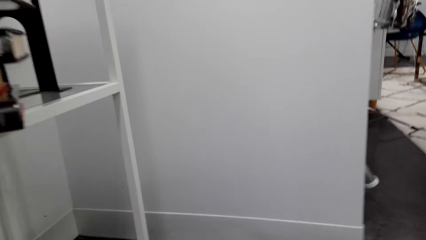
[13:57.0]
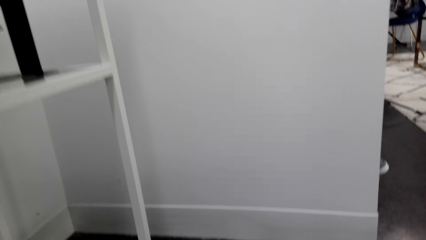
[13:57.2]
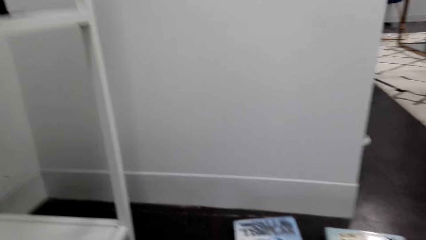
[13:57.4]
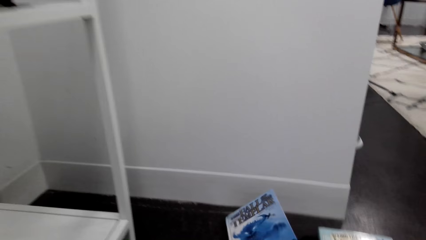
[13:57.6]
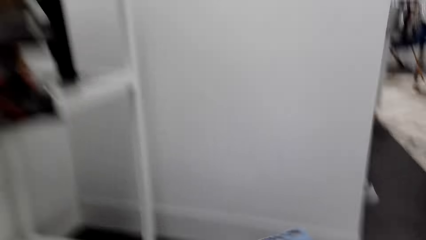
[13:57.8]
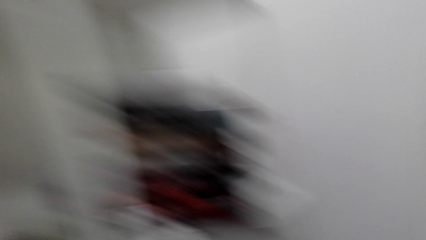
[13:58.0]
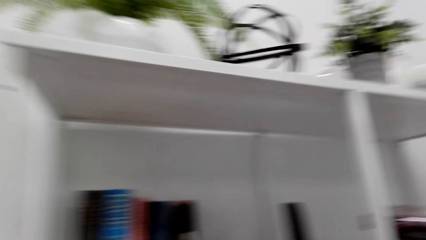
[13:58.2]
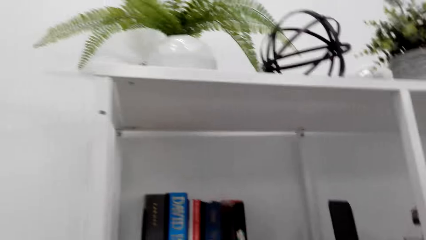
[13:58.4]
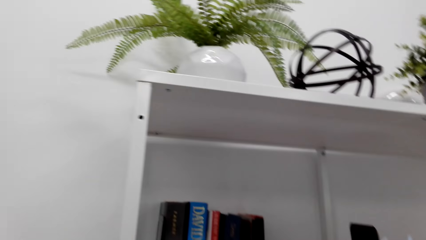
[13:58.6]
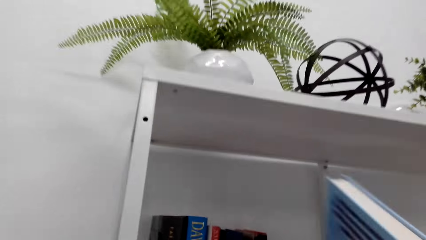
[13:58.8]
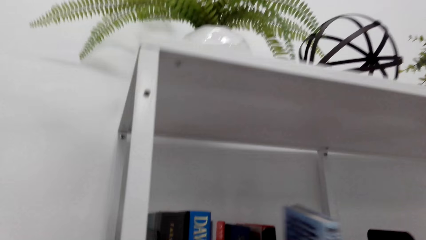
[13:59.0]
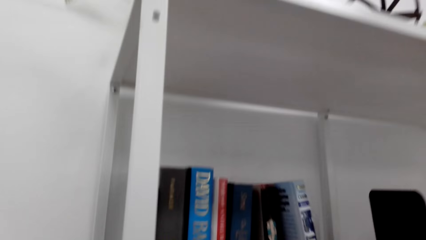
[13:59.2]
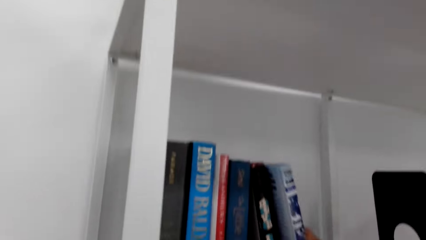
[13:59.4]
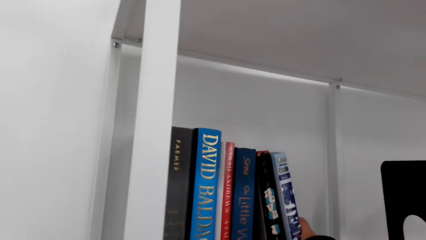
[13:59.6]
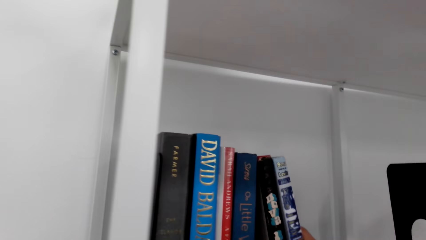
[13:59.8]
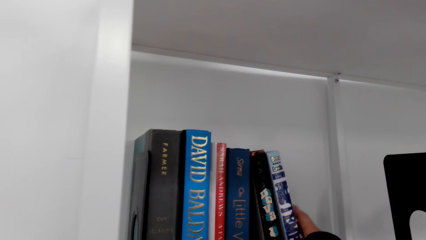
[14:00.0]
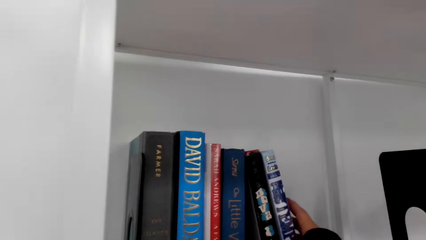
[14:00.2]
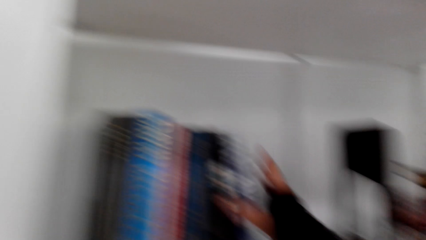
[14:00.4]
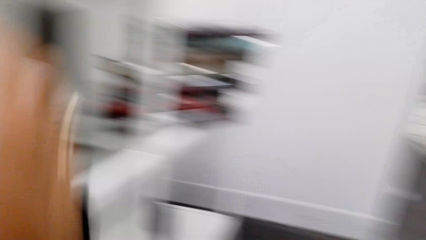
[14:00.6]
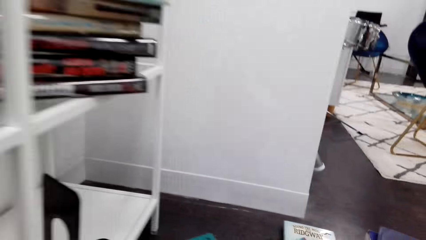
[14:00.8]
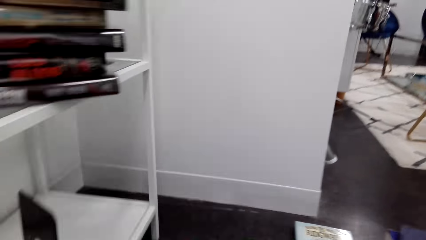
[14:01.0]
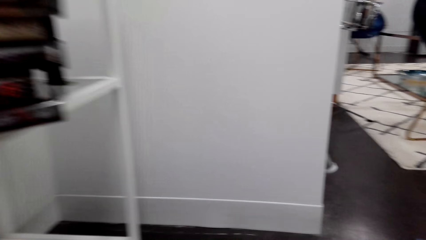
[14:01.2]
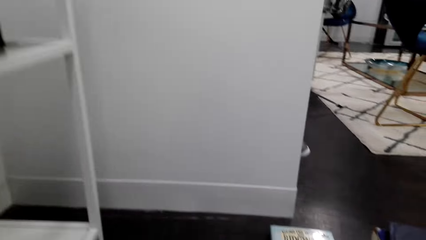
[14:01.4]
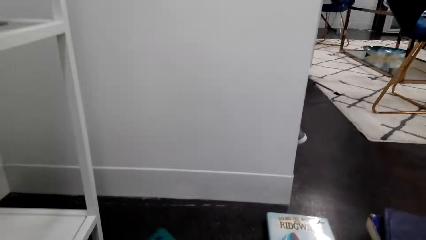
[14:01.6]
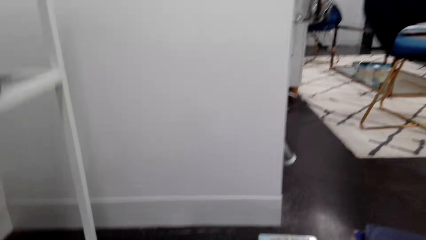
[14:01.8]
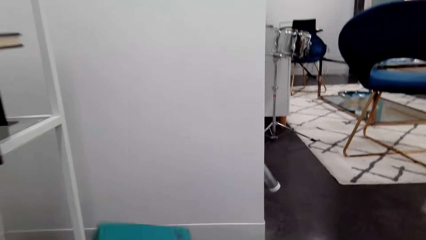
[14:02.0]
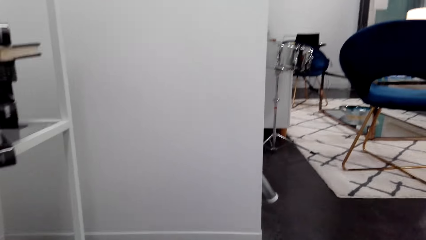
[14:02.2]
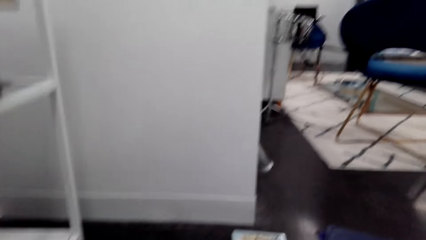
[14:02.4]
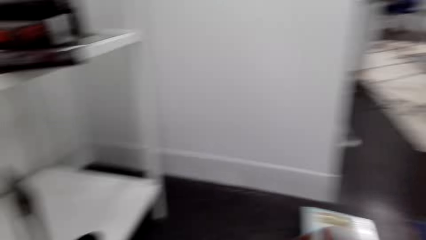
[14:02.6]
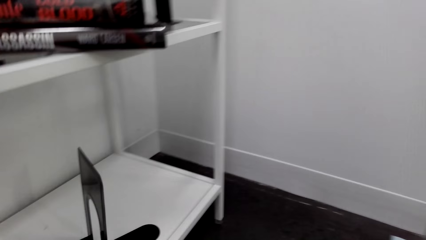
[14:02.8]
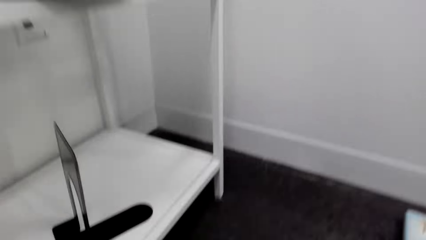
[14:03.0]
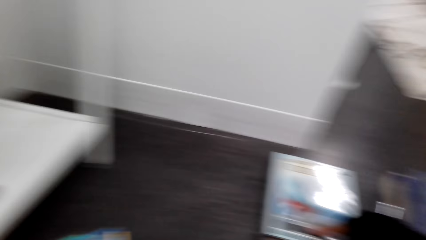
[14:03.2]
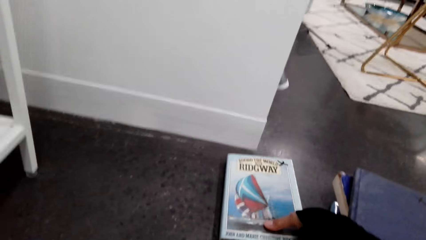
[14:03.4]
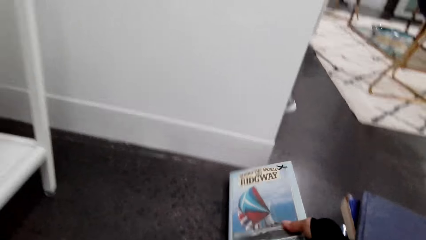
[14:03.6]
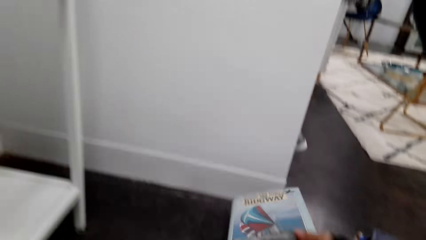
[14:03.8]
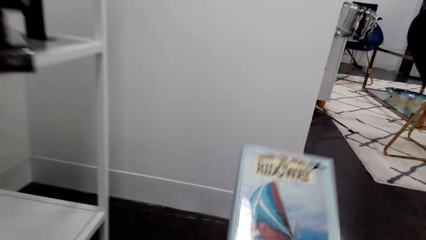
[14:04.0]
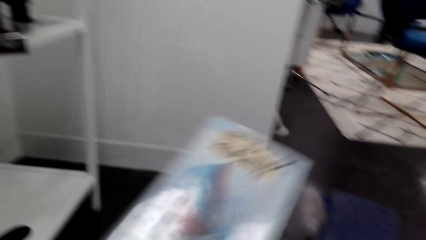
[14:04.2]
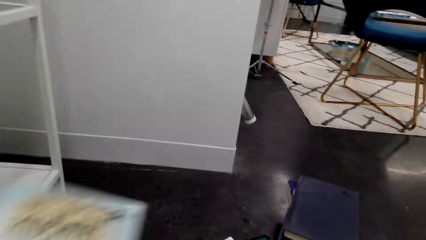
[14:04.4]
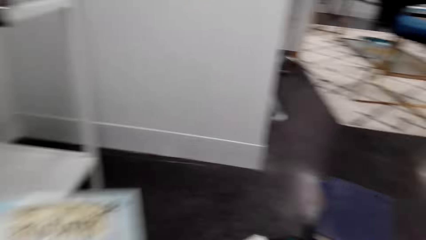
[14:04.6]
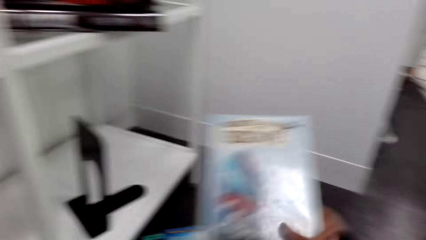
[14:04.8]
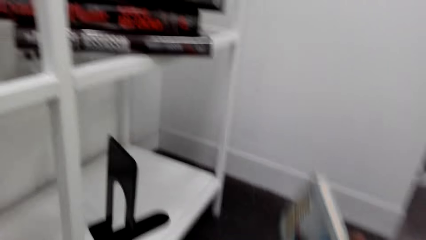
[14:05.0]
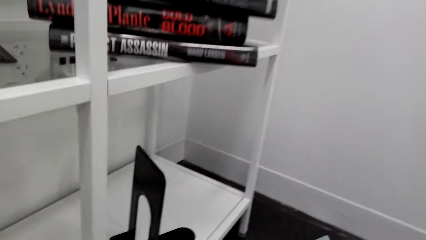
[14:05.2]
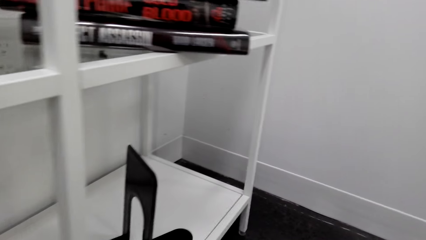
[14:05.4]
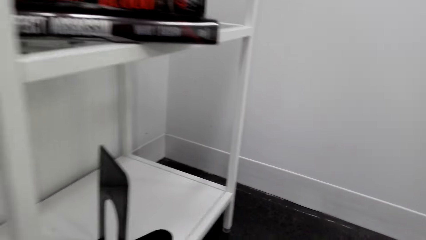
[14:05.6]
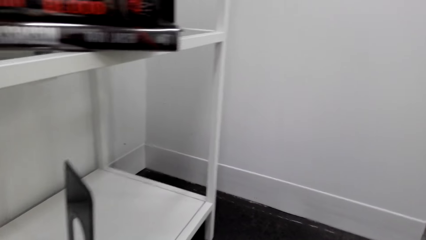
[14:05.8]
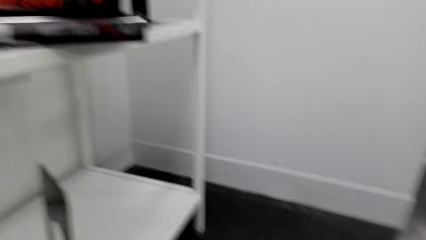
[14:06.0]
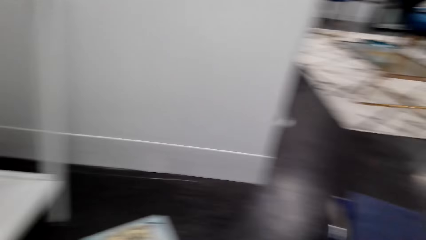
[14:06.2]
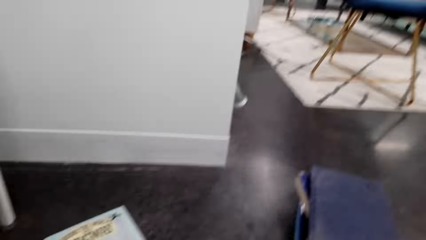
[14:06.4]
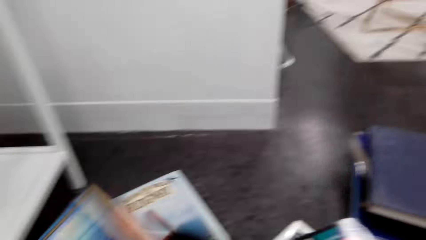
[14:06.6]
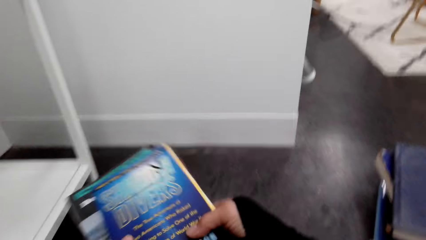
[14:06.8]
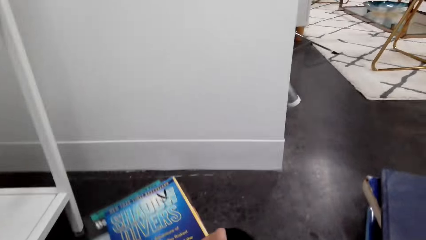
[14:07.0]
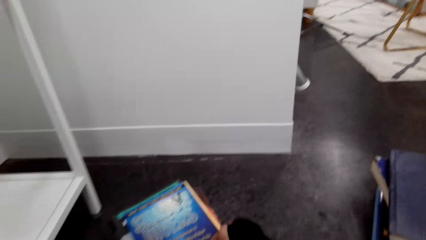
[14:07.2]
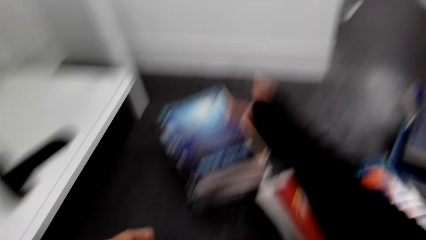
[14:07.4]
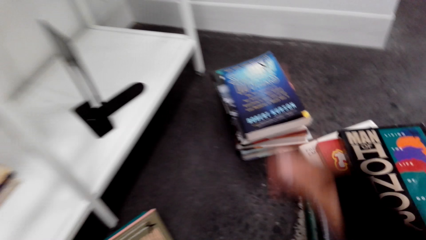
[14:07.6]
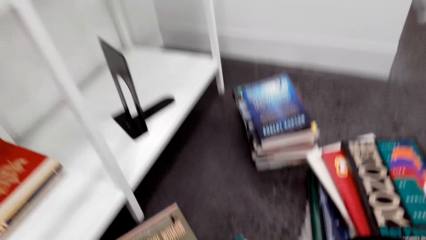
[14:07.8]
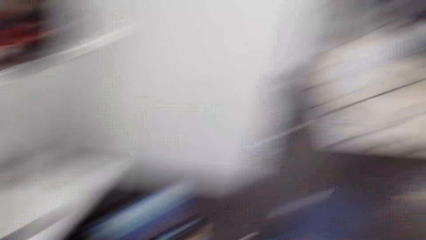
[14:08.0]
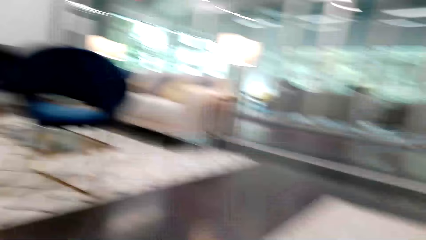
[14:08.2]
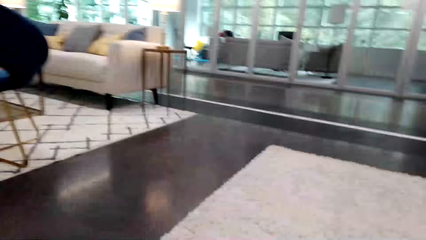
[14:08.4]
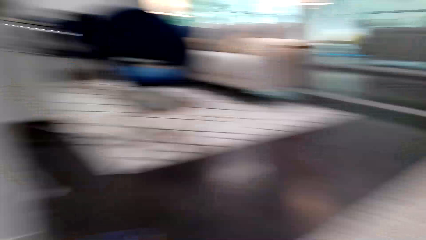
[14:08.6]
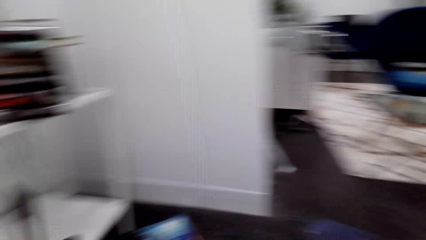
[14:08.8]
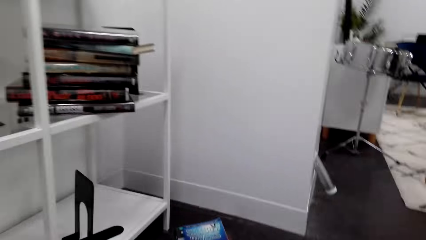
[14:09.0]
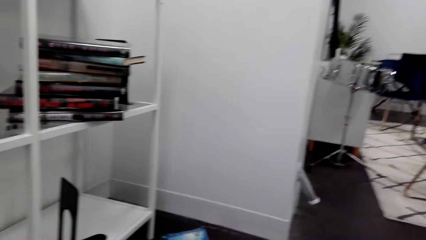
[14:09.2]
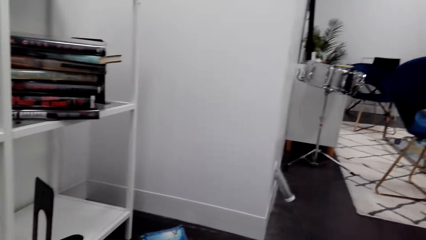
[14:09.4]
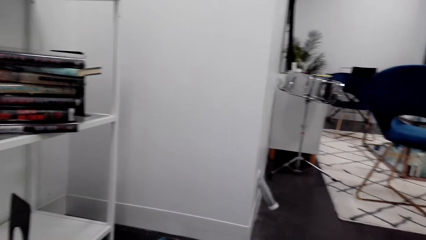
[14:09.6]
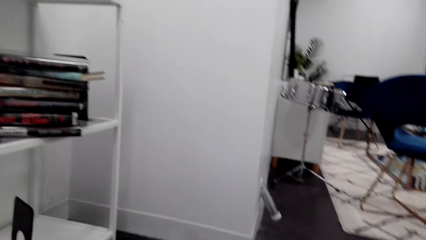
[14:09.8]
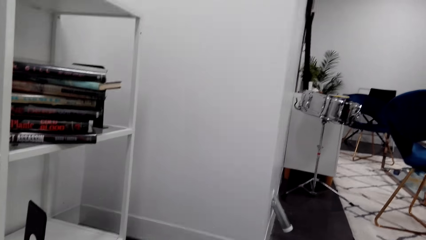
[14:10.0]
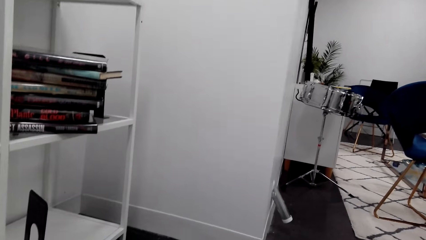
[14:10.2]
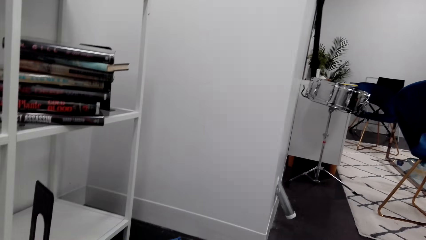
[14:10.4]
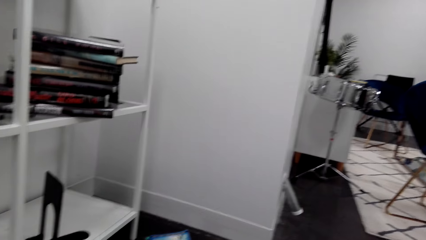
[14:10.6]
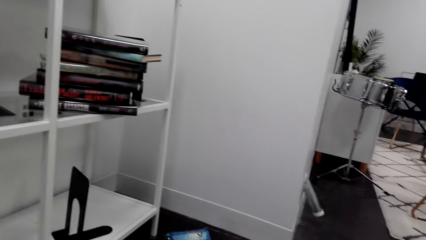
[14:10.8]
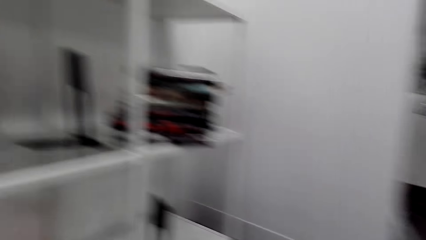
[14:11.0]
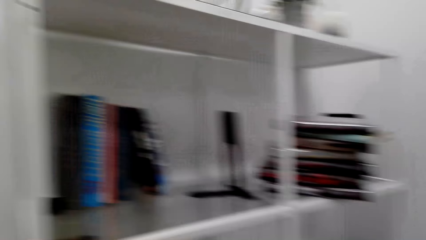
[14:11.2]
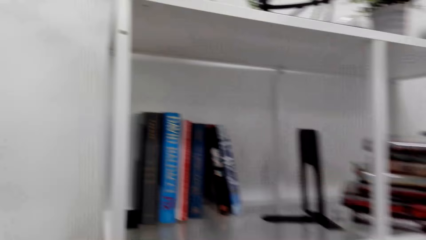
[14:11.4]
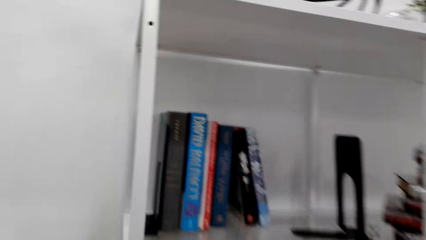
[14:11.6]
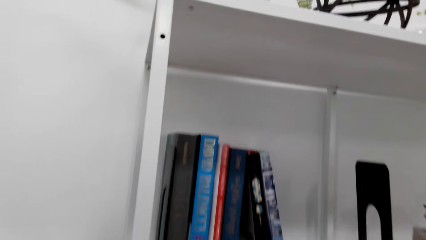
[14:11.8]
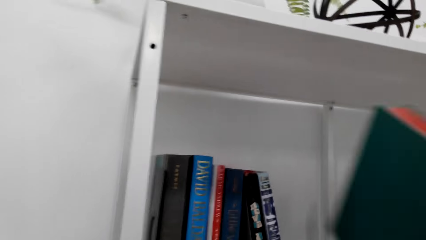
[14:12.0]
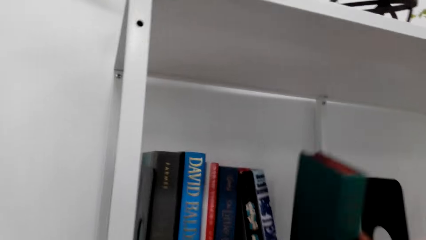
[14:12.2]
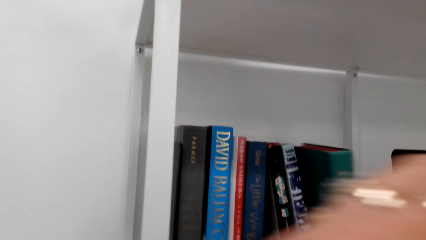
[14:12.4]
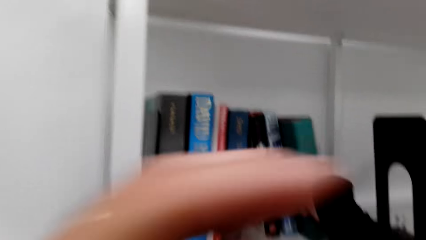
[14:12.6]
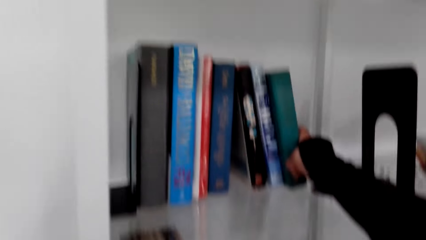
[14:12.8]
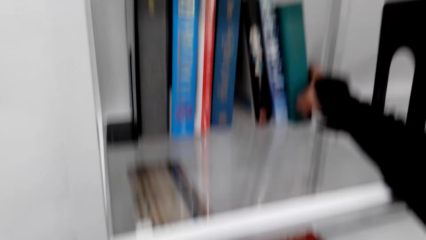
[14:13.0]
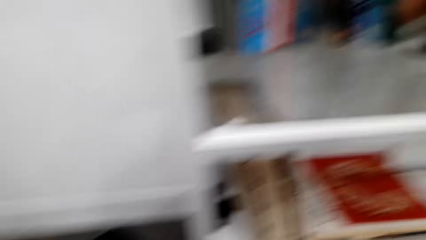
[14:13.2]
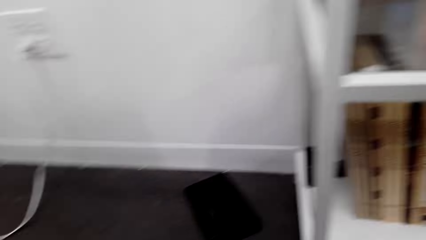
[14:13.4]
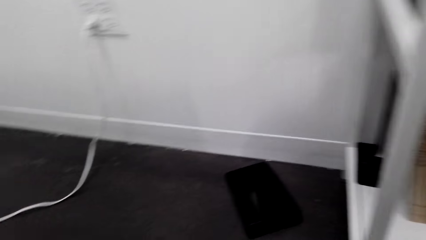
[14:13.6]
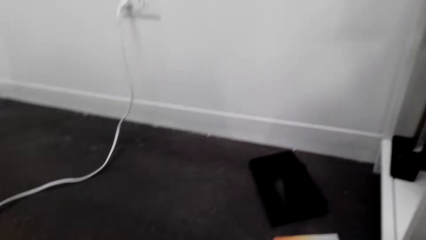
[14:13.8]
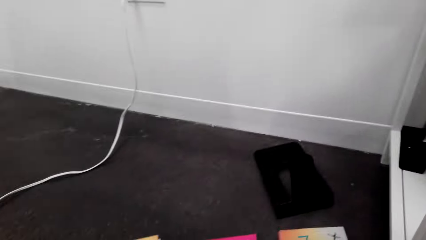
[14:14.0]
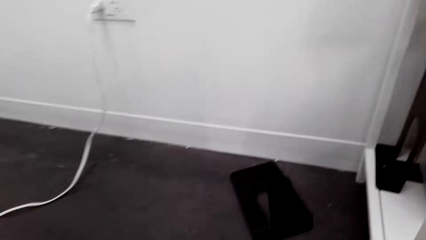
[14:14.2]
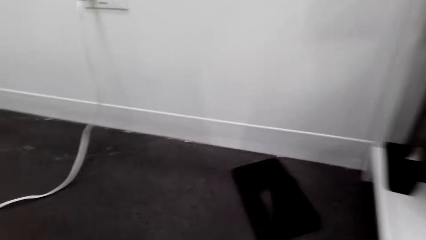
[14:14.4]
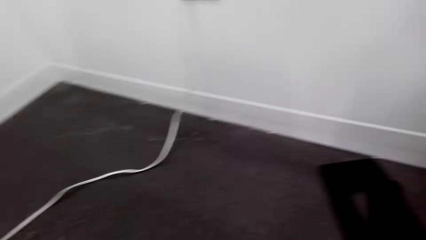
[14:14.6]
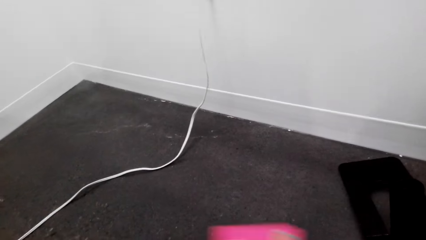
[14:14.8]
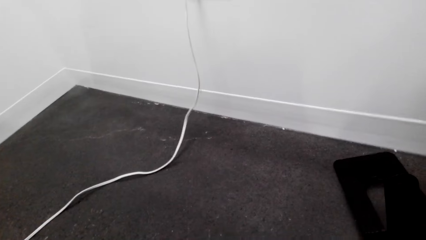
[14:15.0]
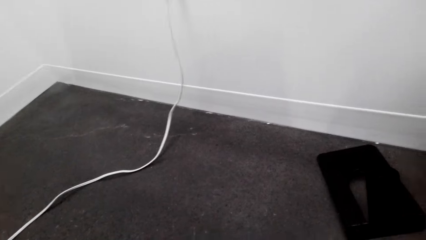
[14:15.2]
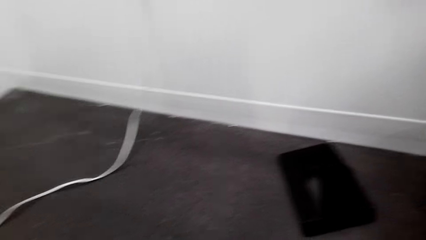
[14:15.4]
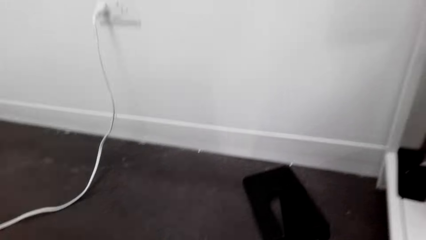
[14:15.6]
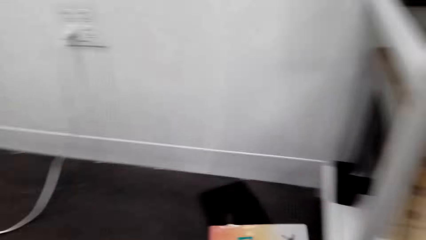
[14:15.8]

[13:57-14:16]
The camera wearer puts the book on the shelf. They stare at the floor. They pick up a book with the right hand. They are arranging the books on the shelf. They put the book on the floor. They stare at the floor. They put the book on the shelf. They stare at the floor.
